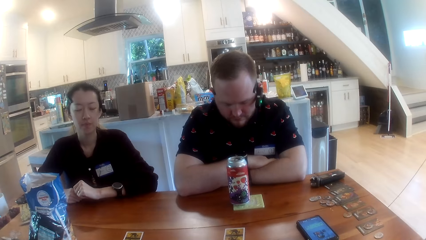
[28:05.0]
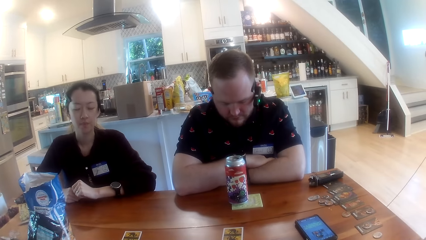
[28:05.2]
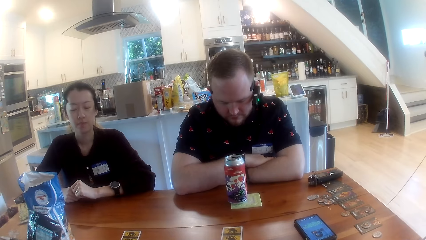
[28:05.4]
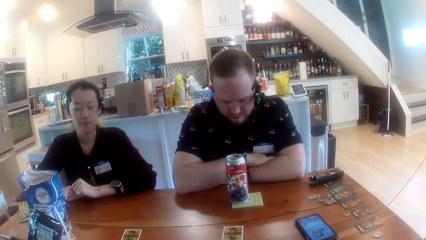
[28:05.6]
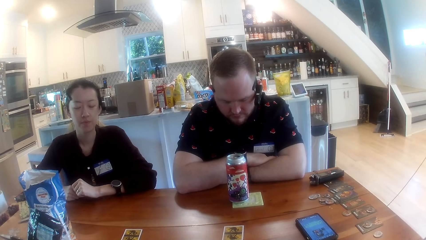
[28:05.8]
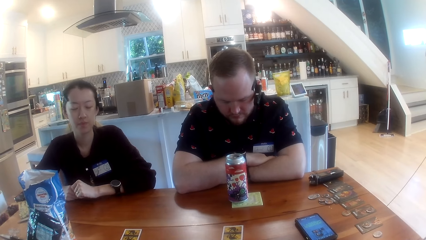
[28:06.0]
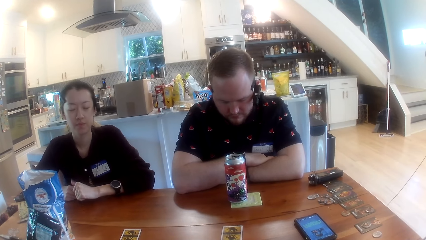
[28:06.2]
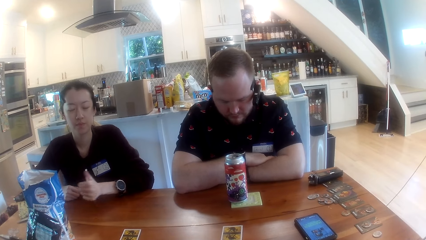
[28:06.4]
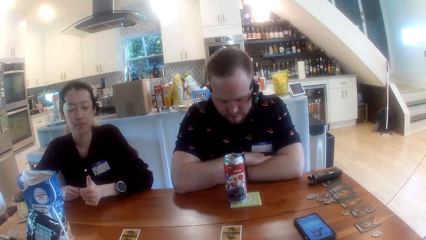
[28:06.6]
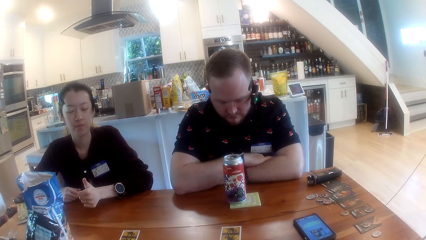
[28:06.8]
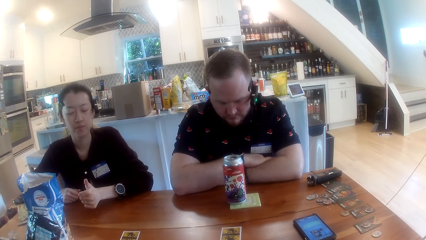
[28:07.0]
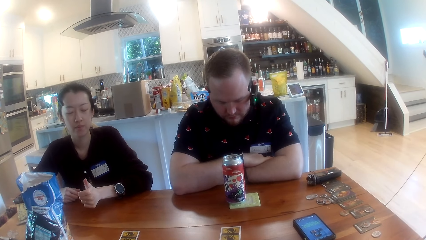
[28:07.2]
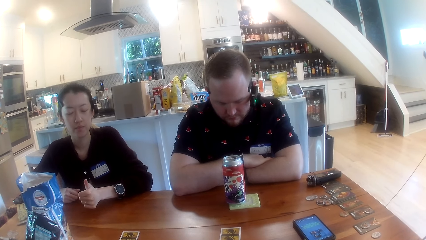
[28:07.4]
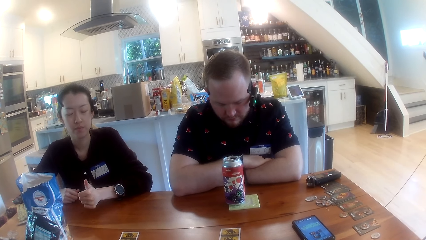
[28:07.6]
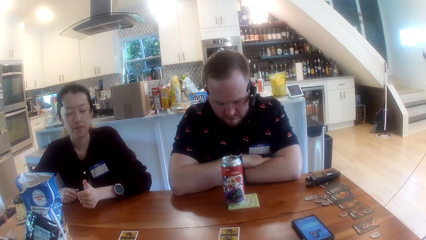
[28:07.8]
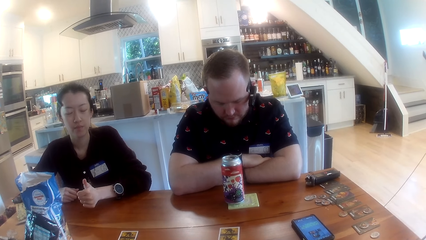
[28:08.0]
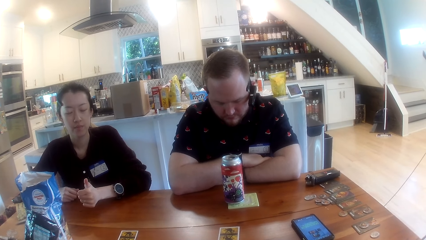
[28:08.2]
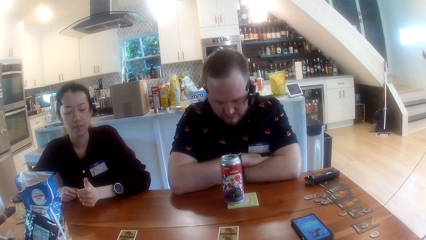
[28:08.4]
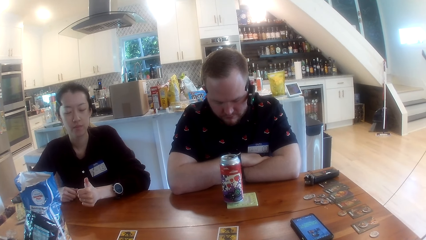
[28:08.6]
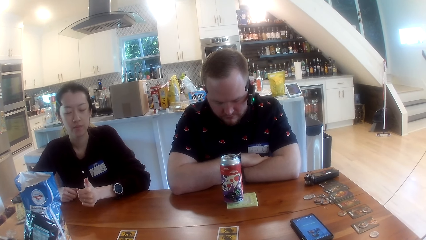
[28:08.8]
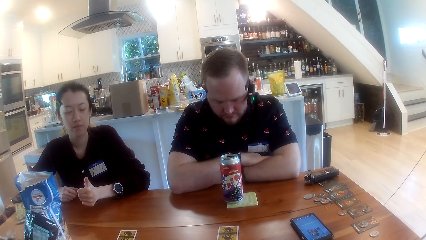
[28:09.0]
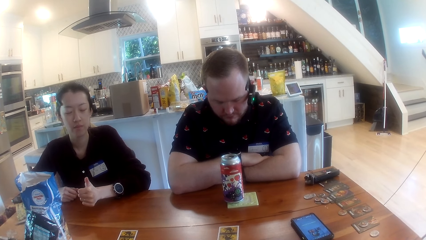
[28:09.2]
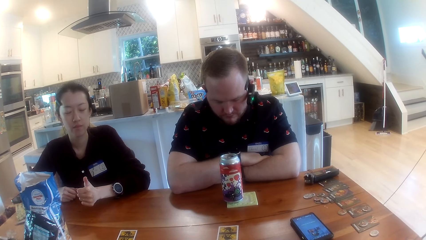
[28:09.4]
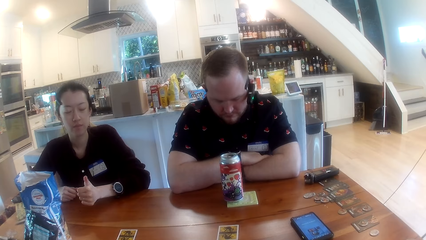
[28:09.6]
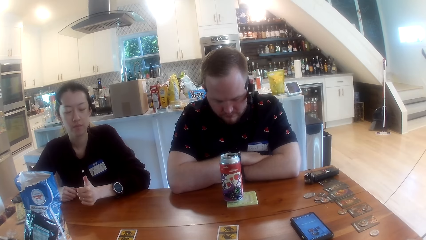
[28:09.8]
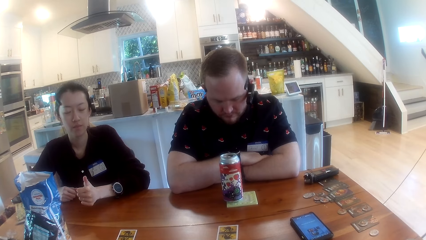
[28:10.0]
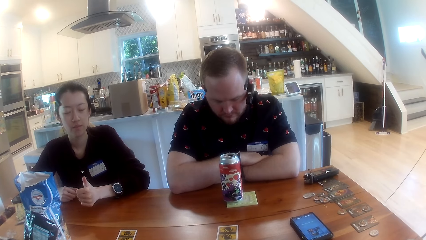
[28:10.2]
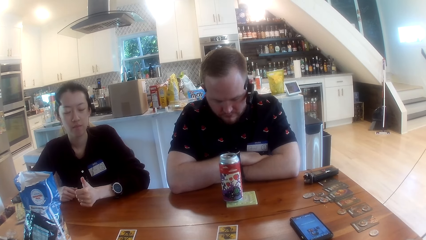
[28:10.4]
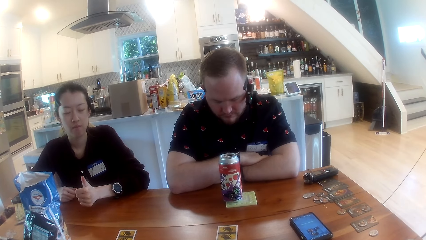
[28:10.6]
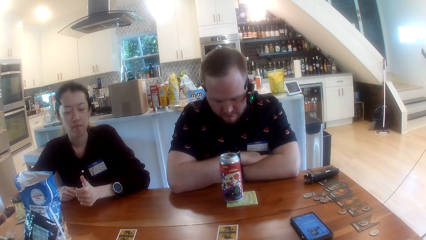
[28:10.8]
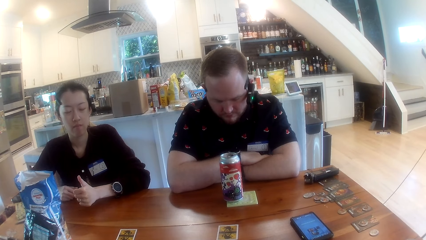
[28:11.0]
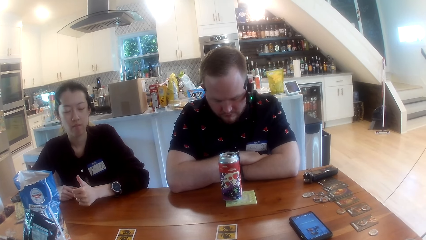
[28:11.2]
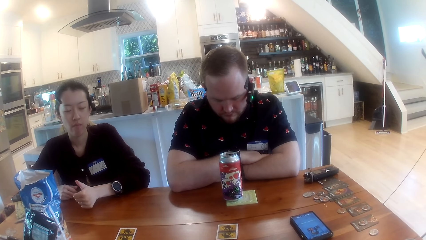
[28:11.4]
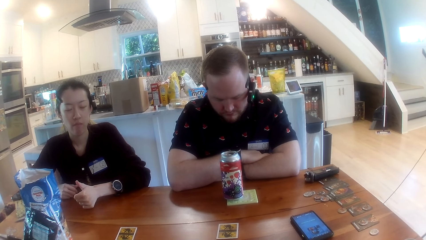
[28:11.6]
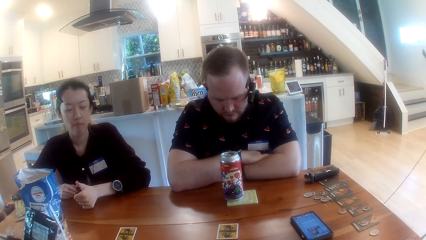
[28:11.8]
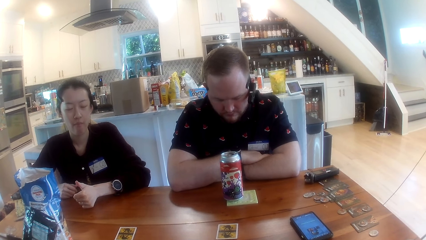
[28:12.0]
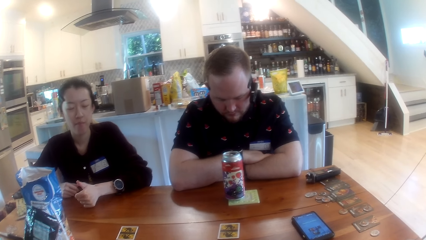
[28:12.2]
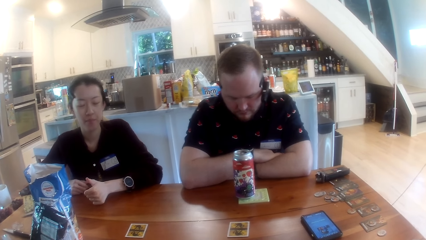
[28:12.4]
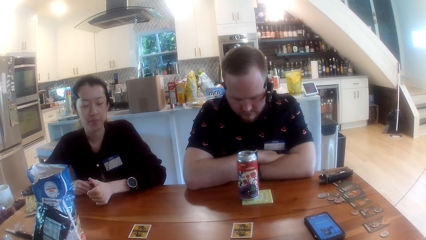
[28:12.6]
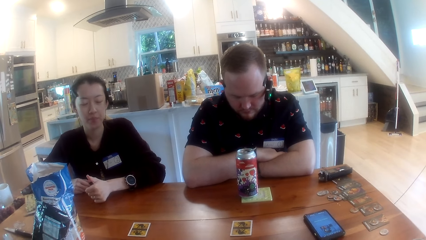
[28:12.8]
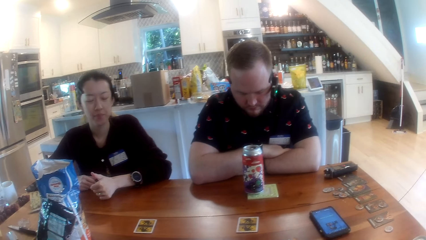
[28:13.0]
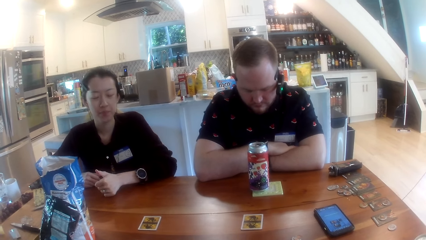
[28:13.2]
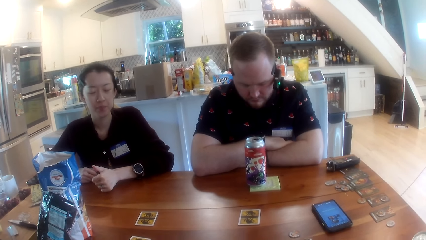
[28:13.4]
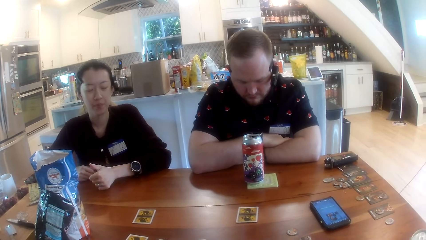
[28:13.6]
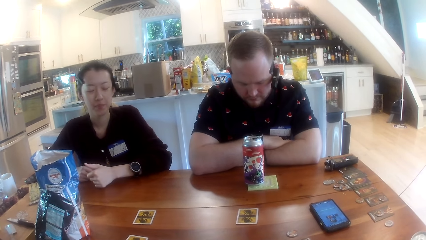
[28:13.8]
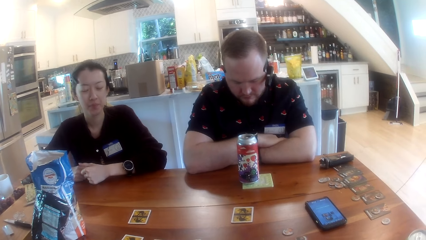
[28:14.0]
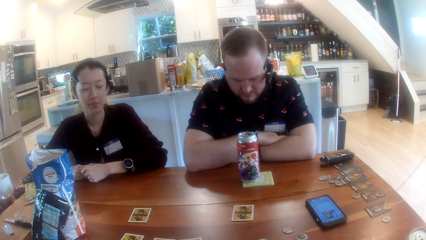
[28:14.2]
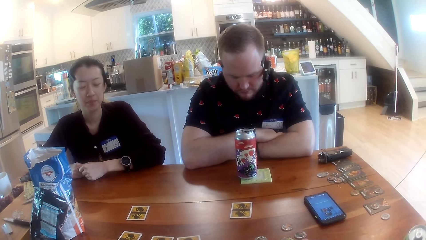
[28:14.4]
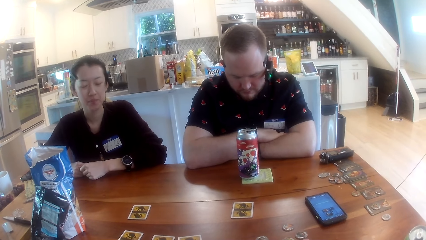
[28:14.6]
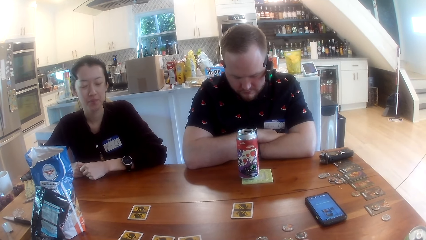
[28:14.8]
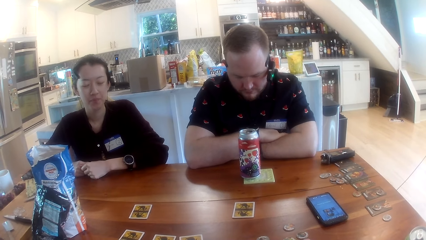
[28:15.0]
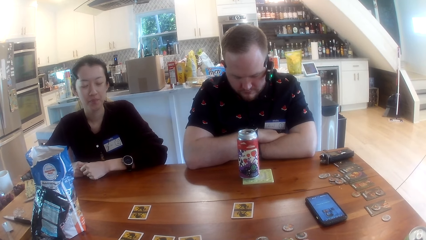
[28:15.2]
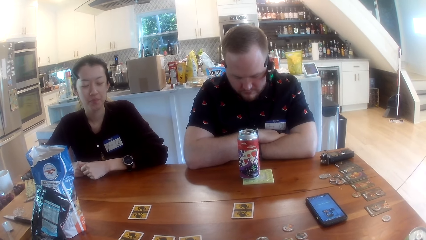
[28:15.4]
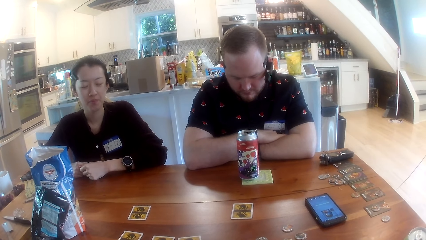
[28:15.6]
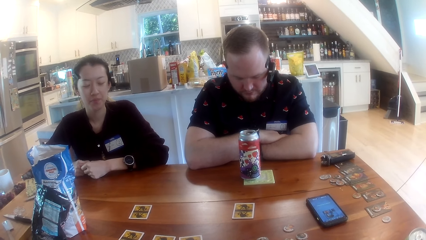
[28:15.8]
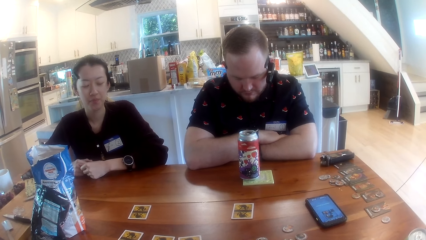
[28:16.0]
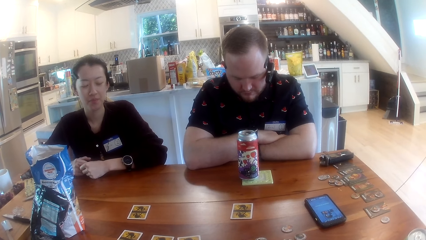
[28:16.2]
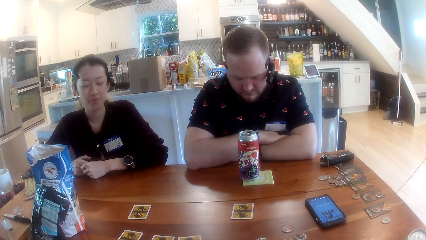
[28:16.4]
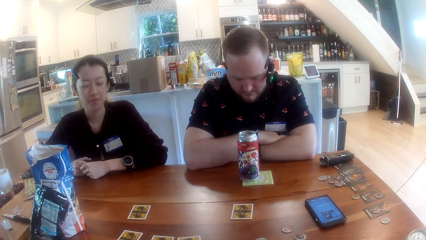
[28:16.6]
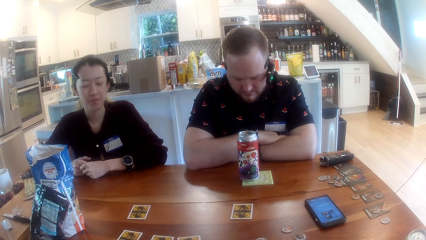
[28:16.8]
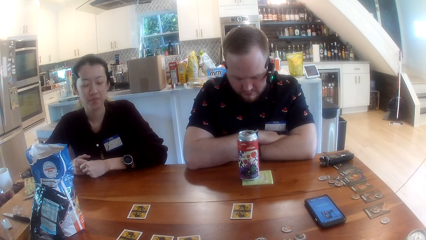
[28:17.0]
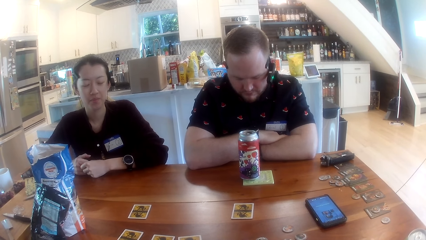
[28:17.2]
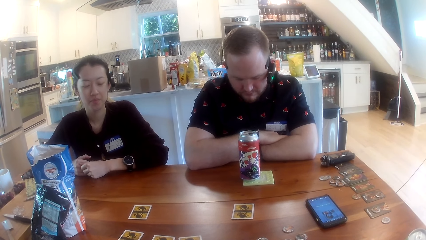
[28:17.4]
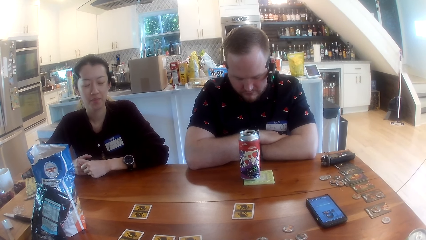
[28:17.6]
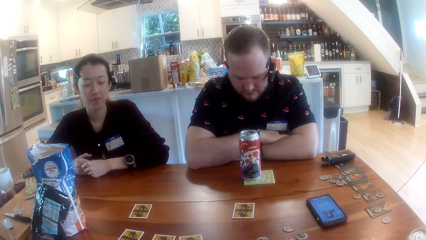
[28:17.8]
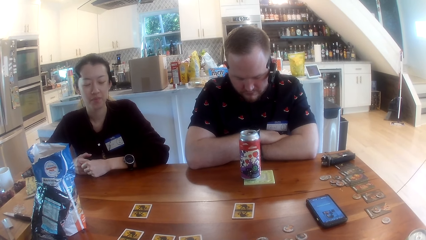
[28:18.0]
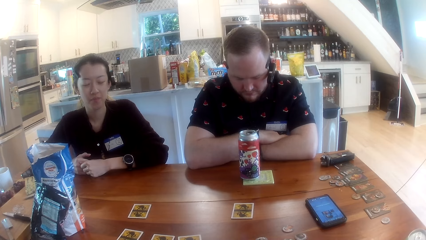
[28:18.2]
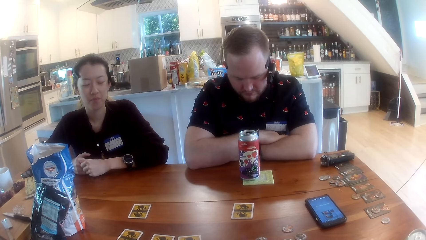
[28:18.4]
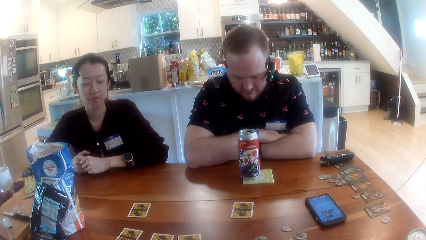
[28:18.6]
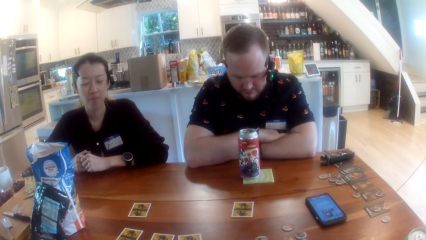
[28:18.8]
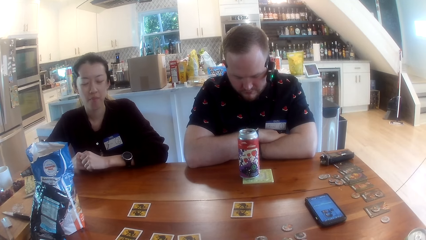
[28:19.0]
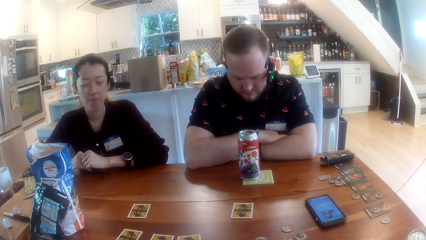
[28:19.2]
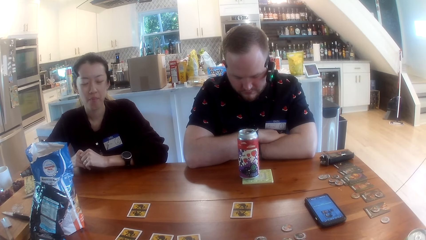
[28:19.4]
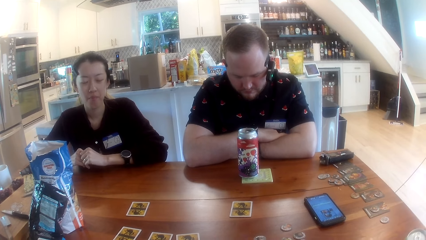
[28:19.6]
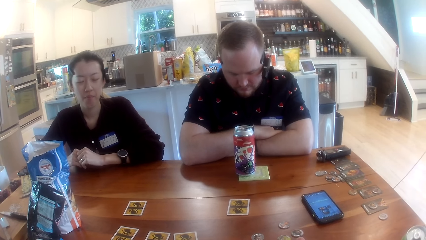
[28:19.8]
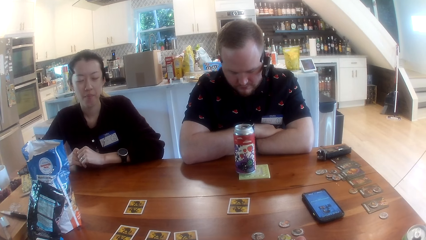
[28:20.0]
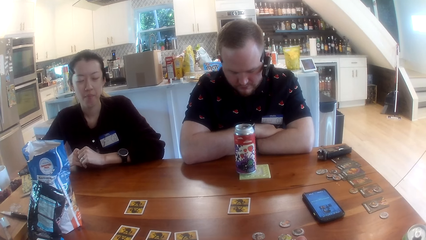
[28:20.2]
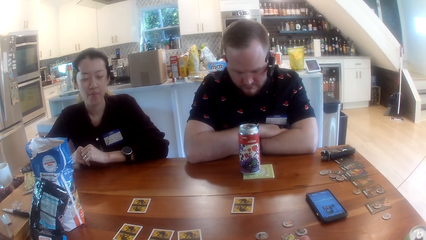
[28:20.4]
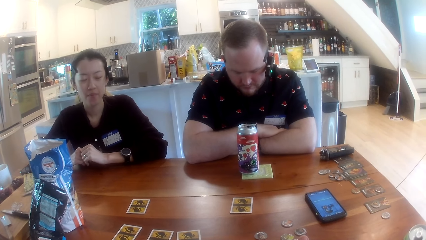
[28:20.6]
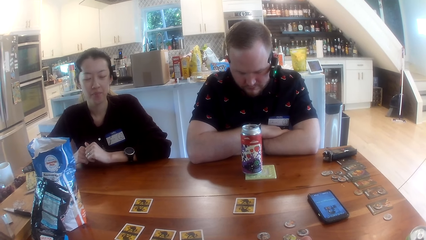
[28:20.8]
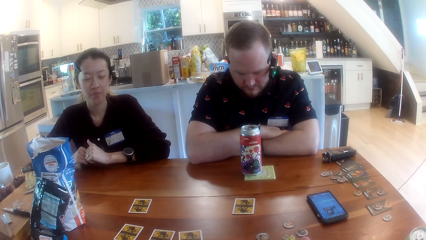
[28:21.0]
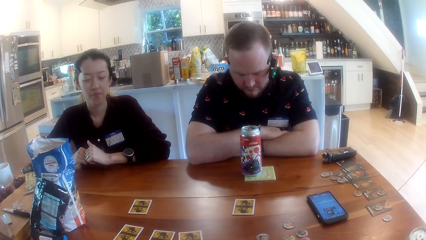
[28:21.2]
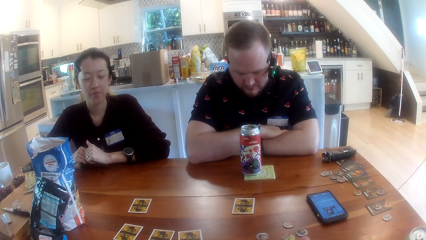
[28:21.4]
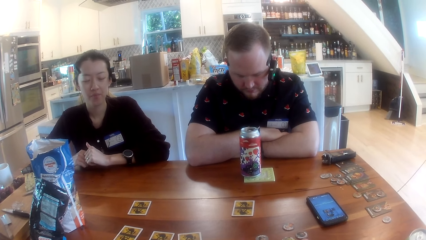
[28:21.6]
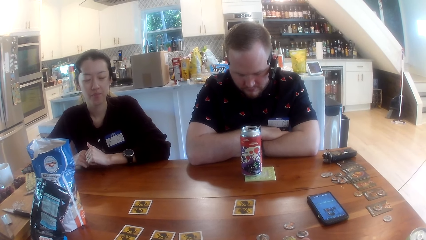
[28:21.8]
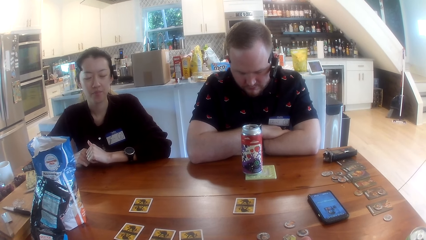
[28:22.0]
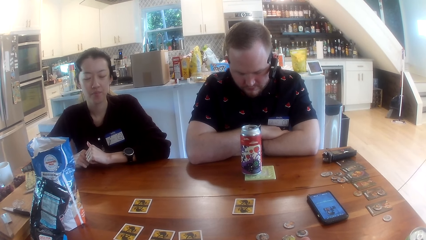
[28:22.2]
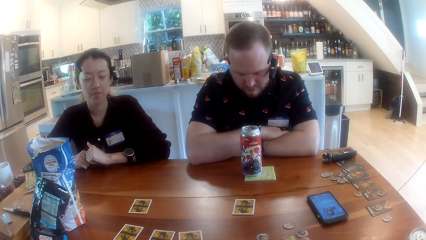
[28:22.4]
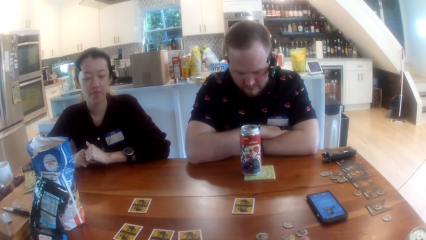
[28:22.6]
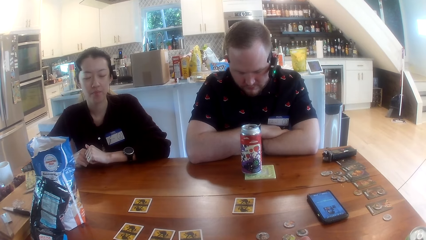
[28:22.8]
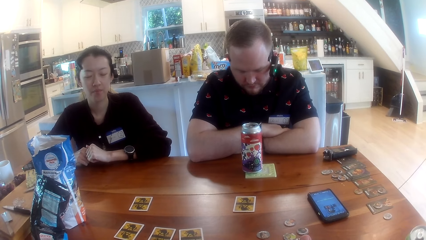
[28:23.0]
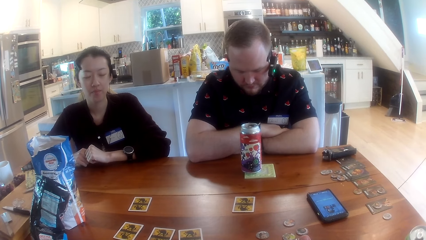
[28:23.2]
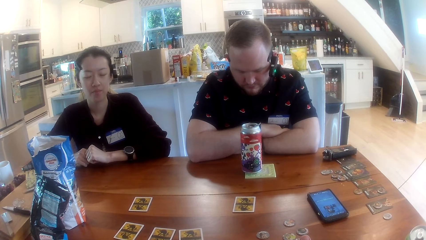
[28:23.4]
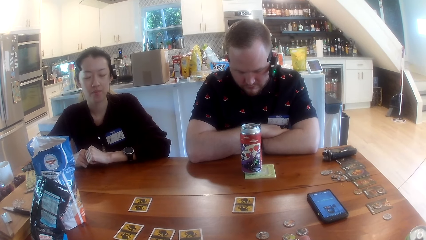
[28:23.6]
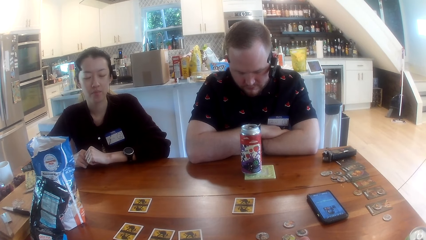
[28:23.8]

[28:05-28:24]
The woman sticks out her left thumb. The camera wearer stares at the man. They interact with a lady.
